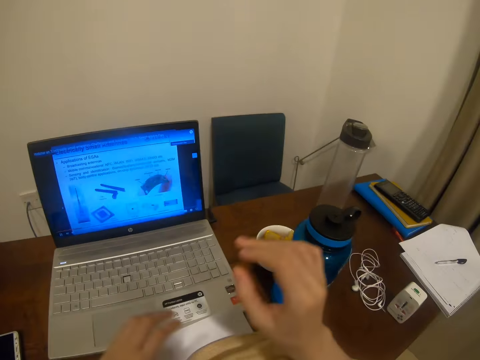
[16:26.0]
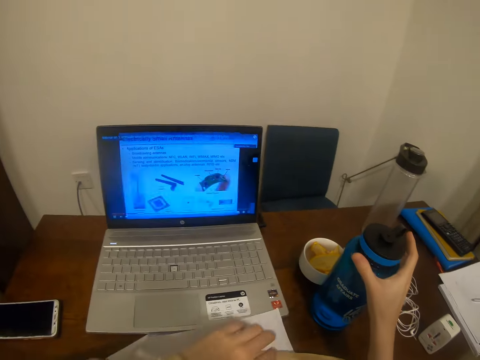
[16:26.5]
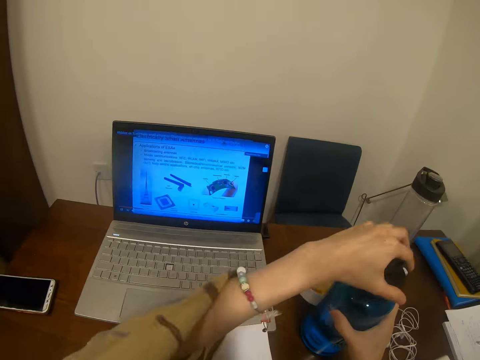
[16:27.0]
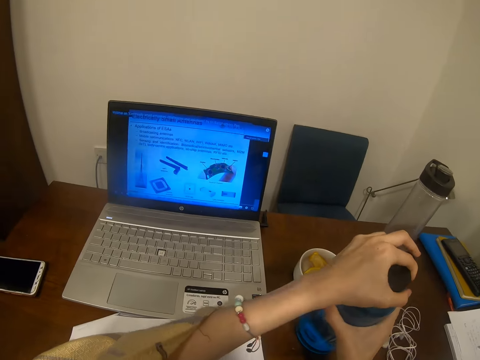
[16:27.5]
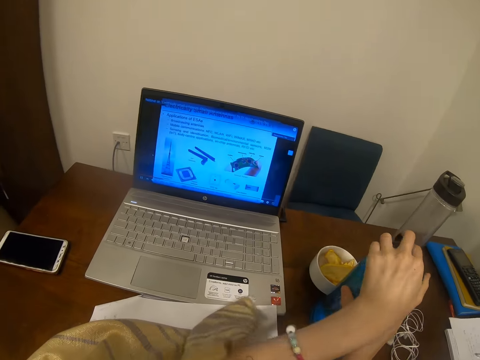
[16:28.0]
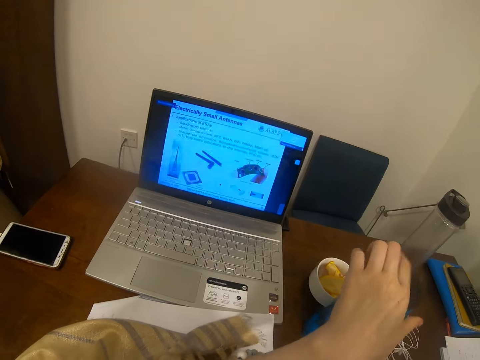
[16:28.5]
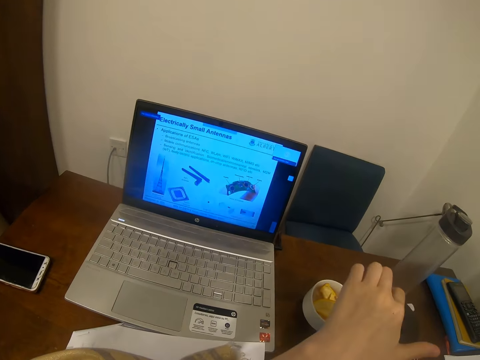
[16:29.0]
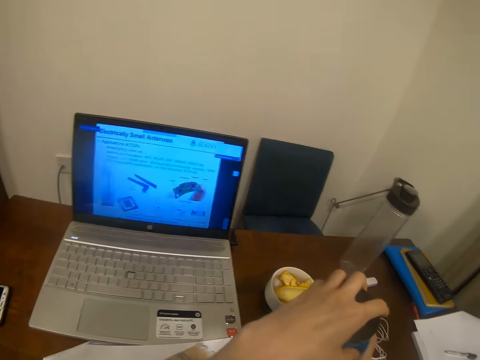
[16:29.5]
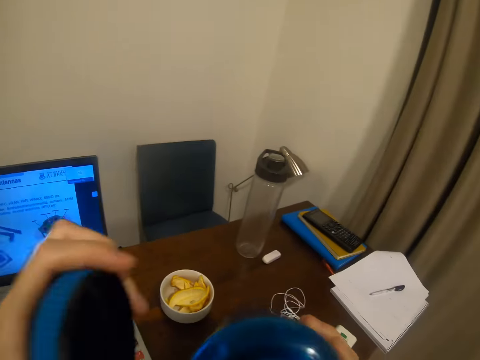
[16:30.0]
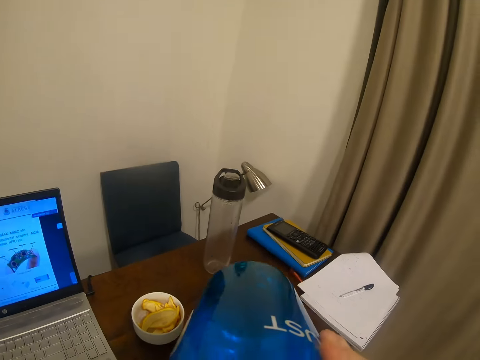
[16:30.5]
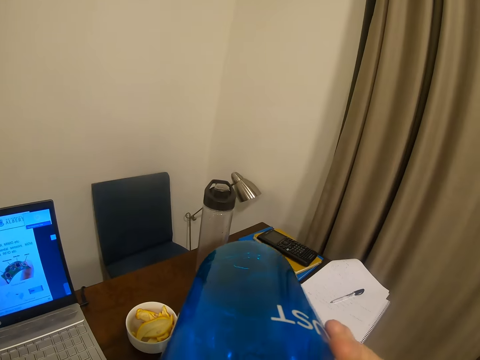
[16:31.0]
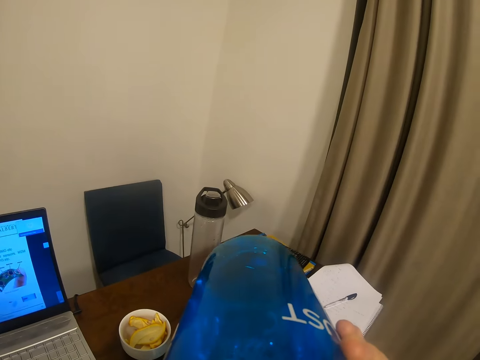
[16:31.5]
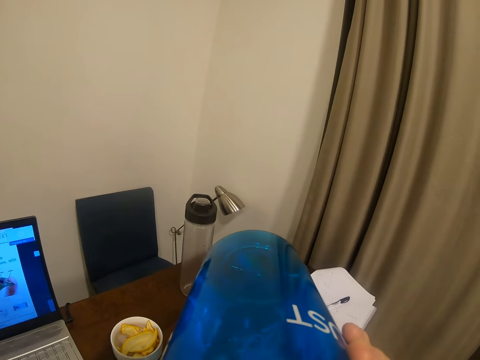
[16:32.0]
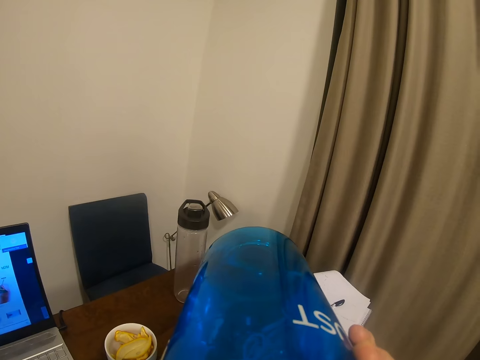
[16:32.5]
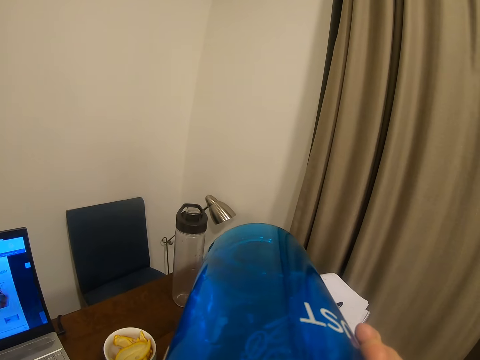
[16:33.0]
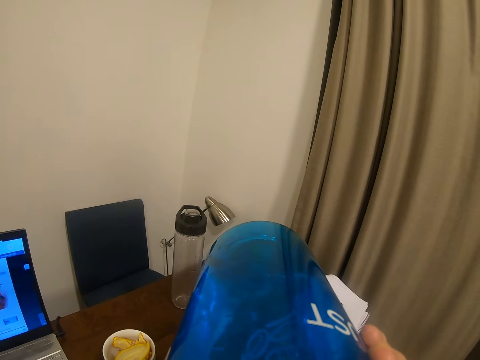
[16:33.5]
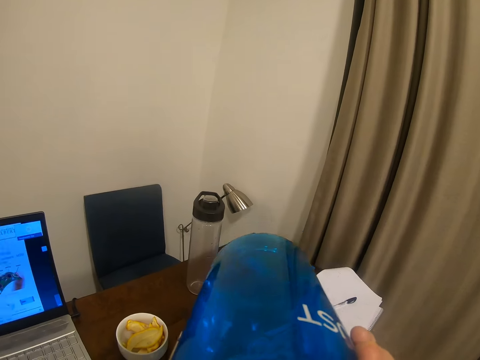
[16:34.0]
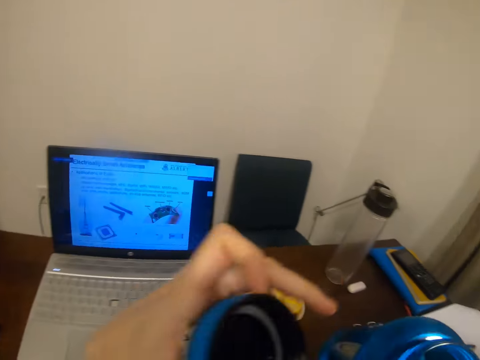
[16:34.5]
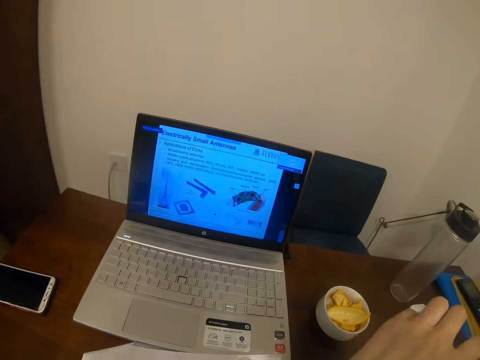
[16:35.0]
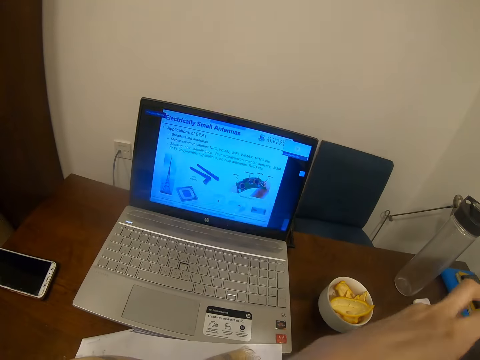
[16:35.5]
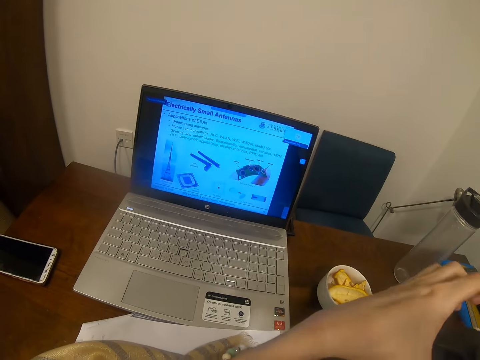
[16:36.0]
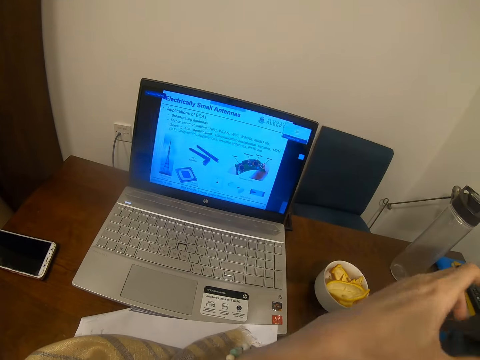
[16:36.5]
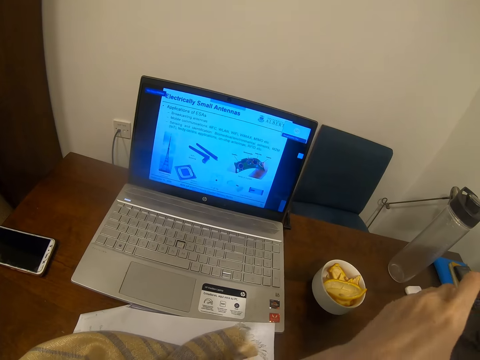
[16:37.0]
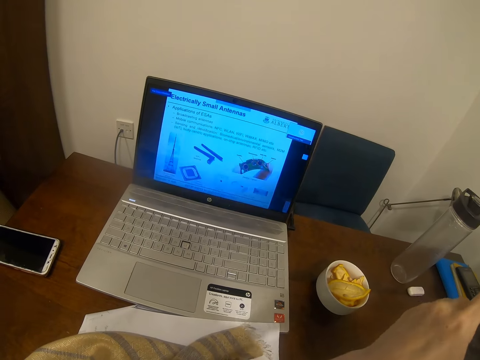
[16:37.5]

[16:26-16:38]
The camera wearer opens the water bottle. They drink from the water bottle. They close the water bottle.

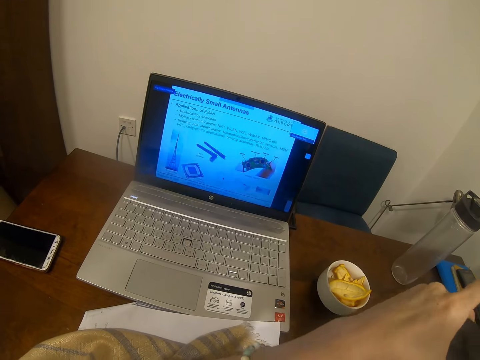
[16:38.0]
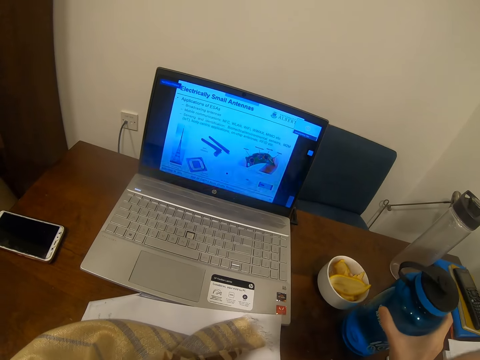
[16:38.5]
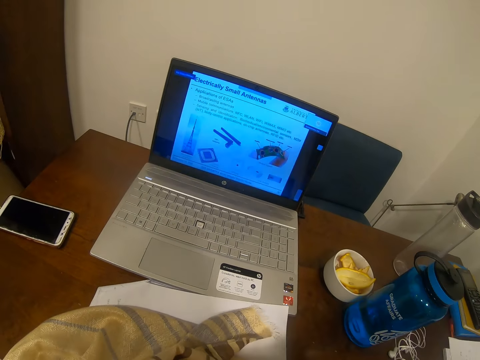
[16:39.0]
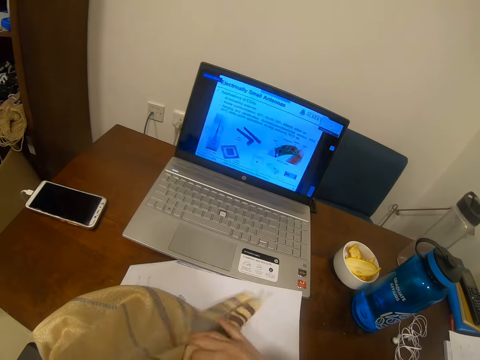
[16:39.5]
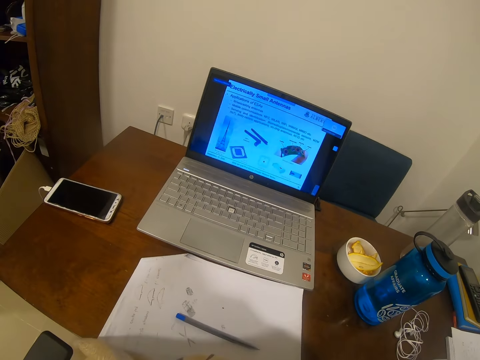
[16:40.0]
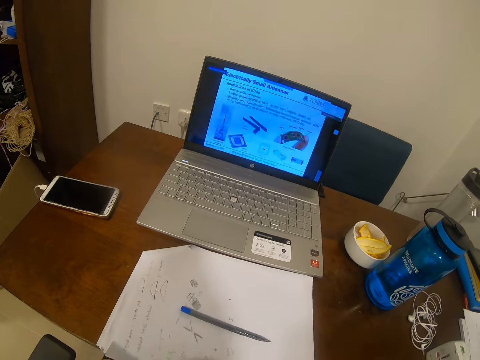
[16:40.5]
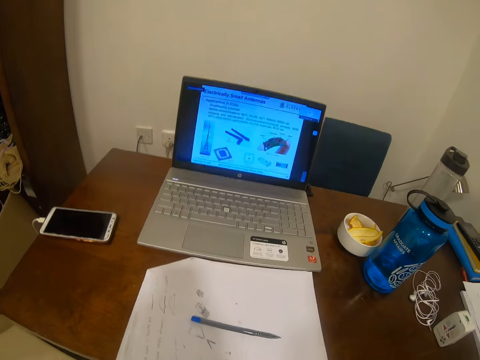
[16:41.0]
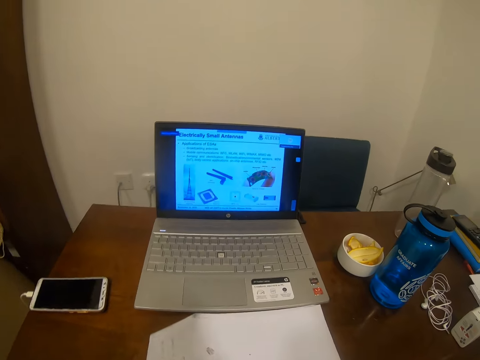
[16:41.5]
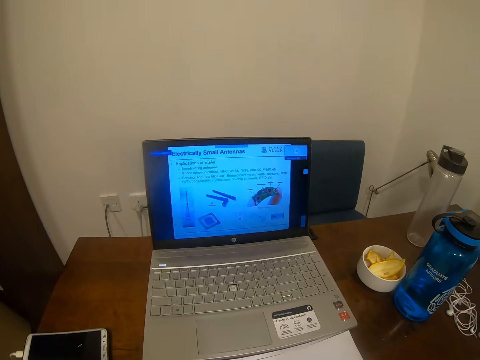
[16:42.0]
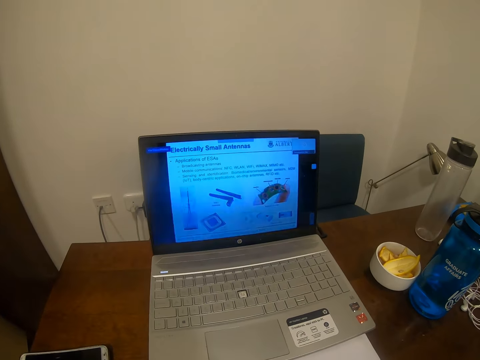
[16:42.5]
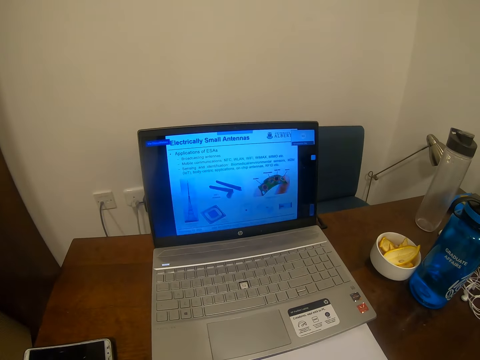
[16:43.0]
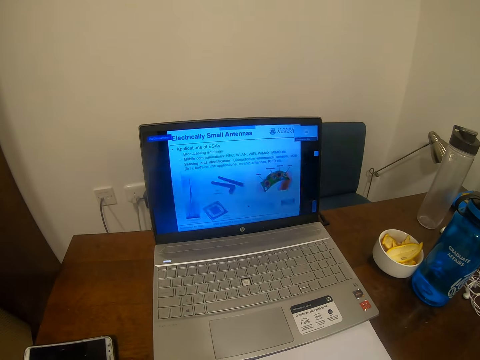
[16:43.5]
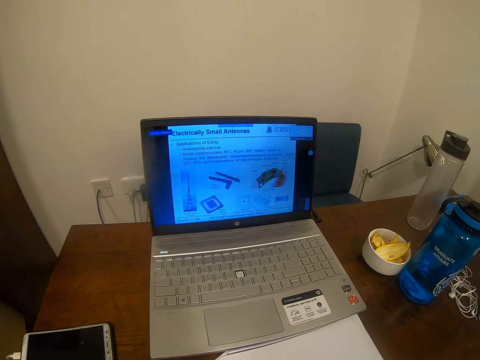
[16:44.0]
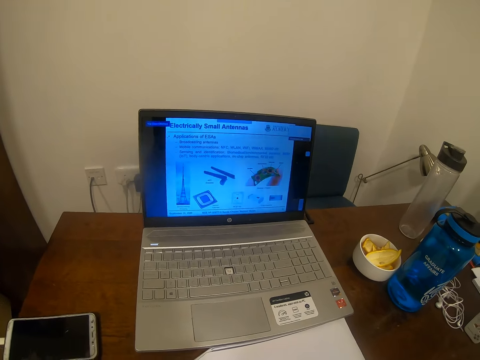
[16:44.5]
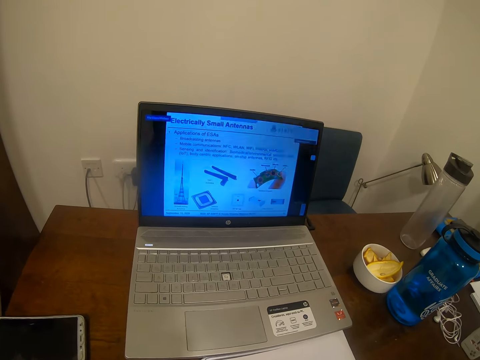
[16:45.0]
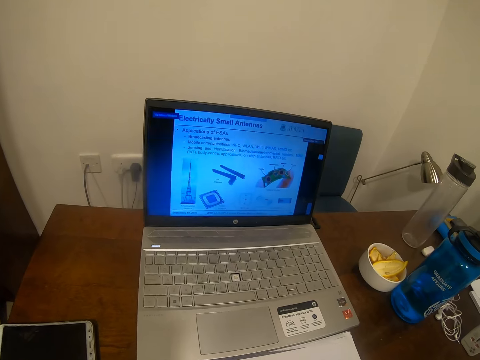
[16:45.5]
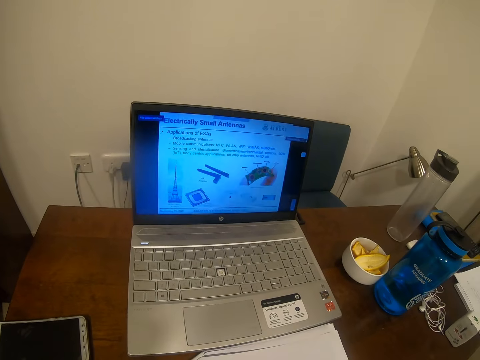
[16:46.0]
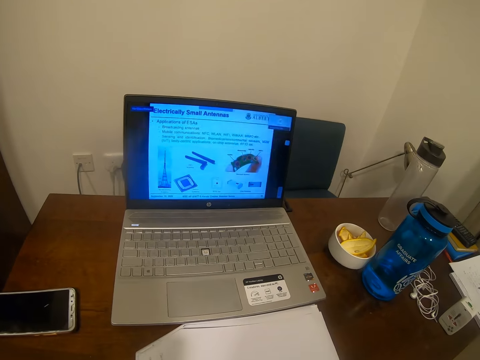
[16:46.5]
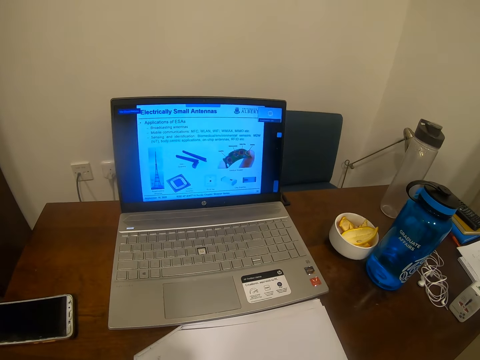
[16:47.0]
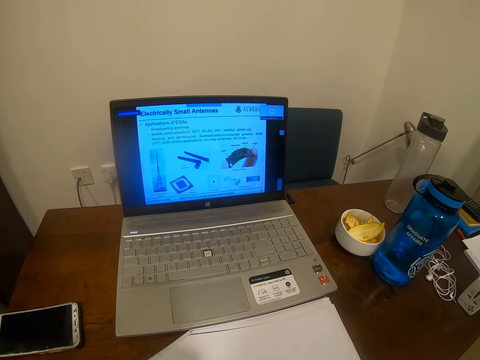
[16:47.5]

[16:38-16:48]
The camera wearer places the water bottle on the table. They pick something from the table. They use the laptop.

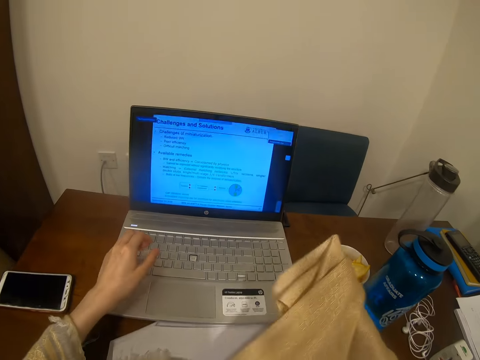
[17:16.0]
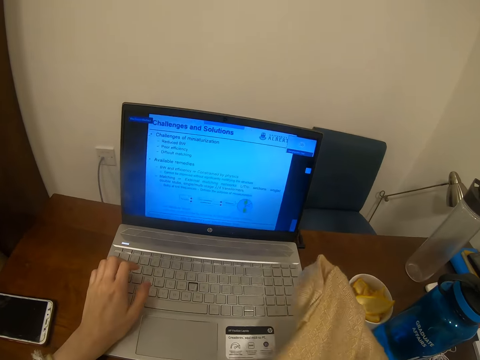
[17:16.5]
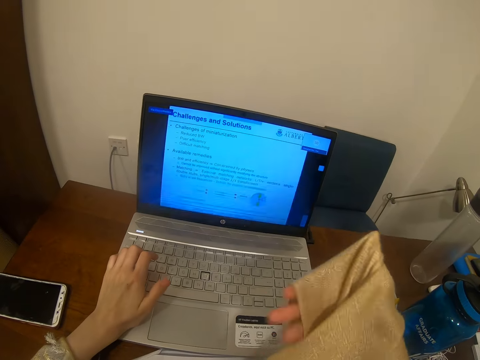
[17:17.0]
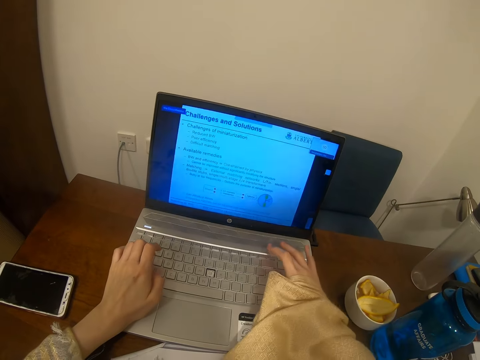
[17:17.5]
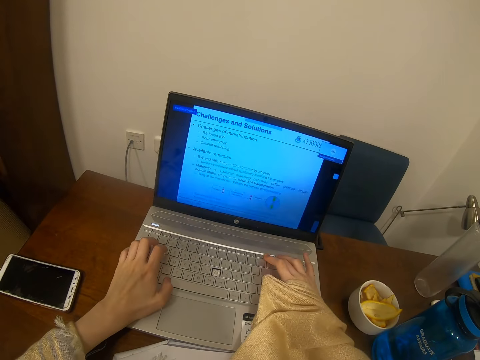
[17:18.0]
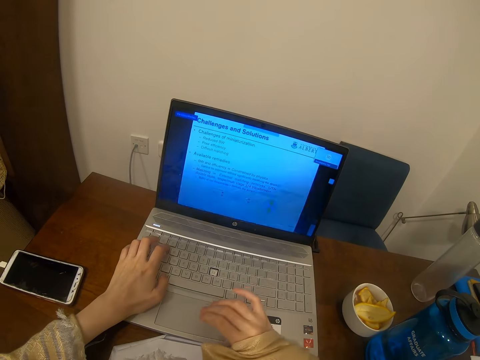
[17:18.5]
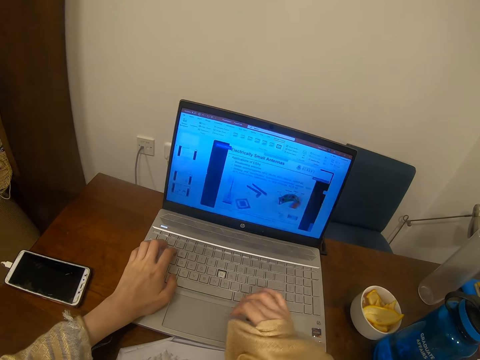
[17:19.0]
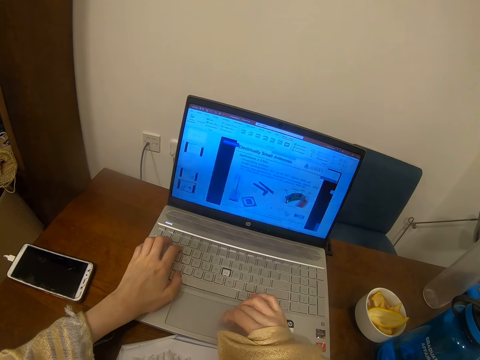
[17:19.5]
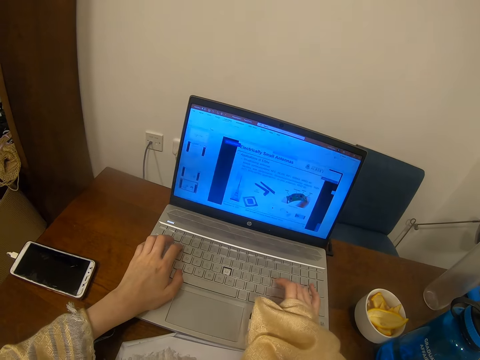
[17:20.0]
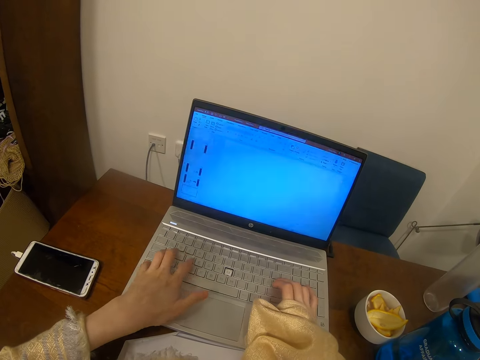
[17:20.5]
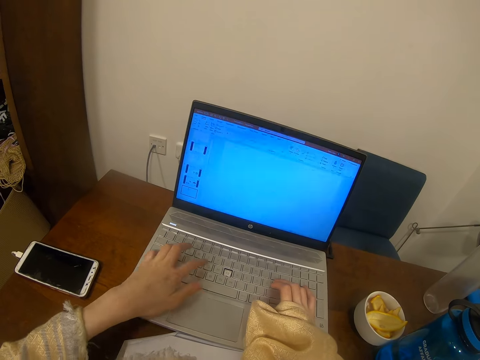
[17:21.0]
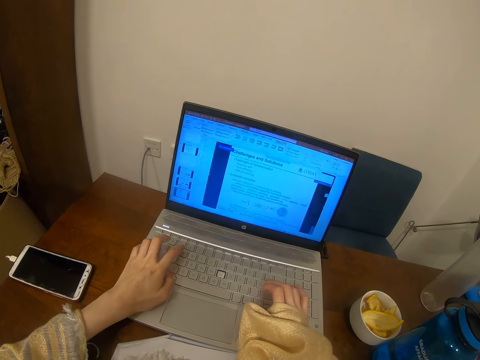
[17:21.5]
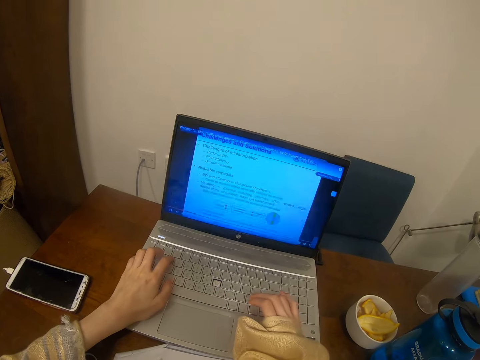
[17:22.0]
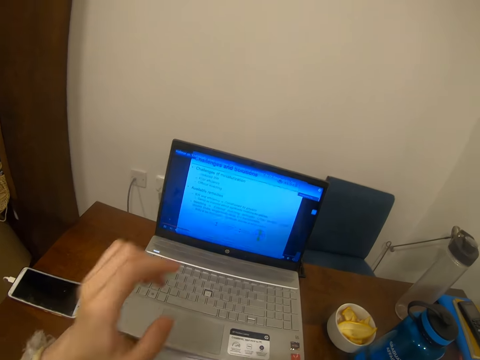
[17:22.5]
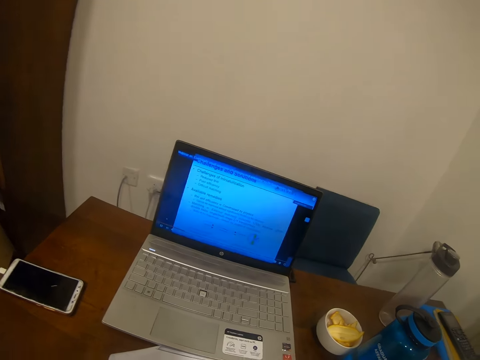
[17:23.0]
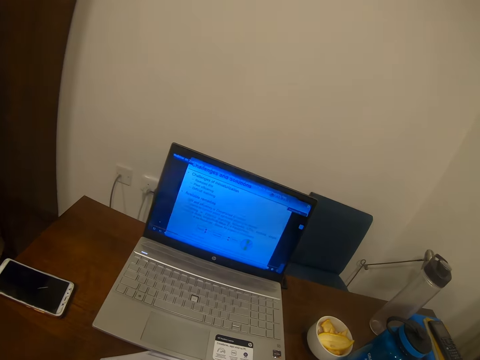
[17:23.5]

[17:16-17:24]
The camera wearer types.
